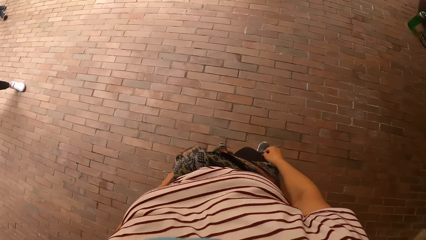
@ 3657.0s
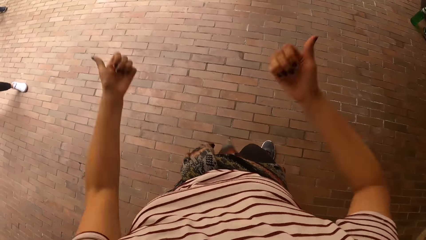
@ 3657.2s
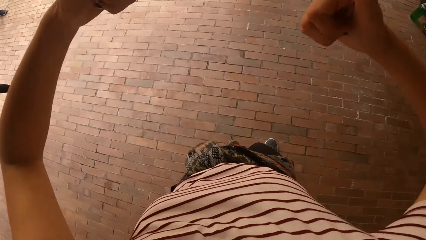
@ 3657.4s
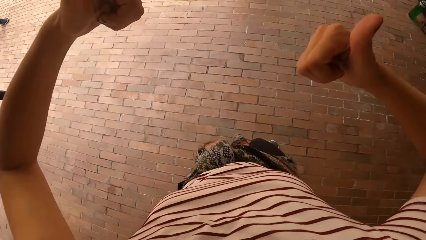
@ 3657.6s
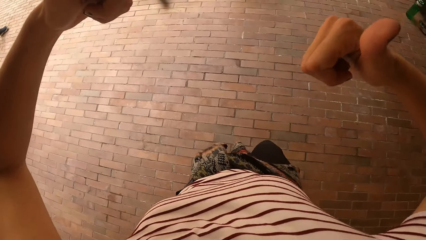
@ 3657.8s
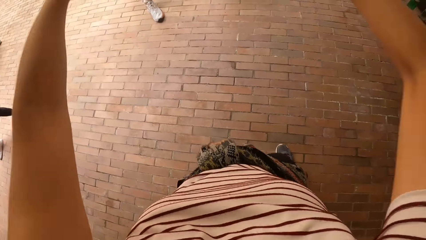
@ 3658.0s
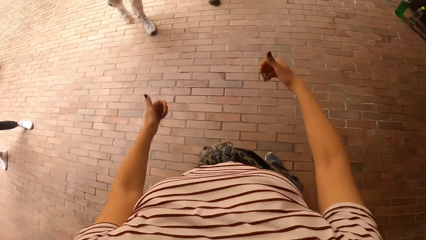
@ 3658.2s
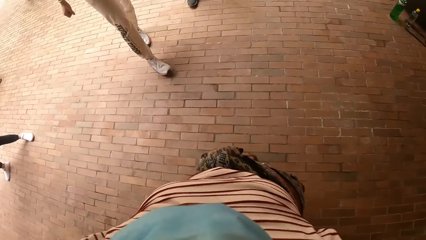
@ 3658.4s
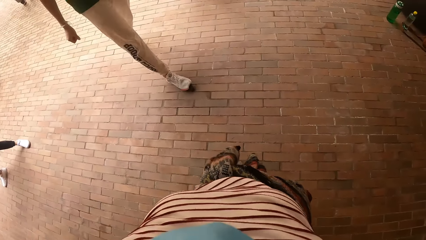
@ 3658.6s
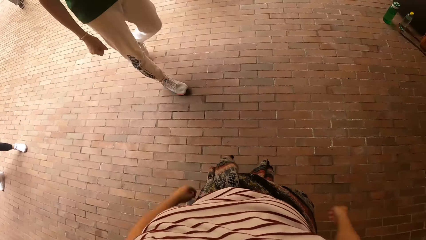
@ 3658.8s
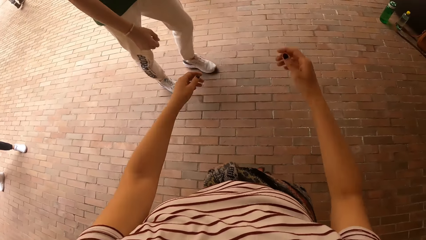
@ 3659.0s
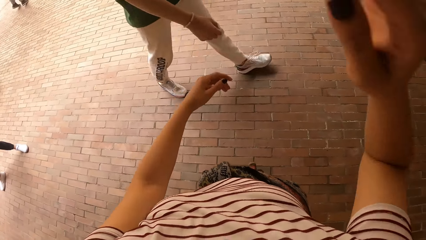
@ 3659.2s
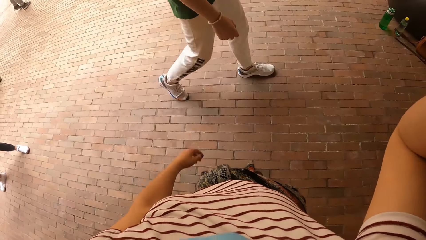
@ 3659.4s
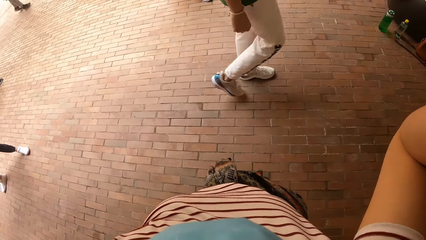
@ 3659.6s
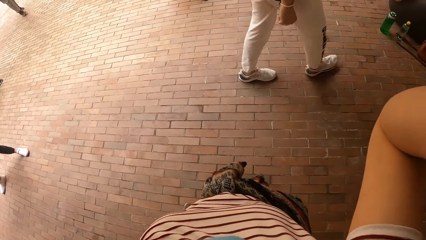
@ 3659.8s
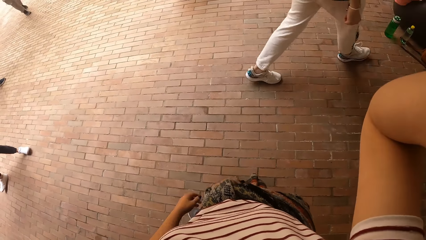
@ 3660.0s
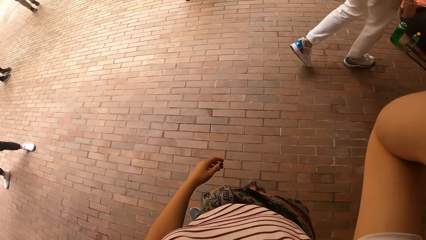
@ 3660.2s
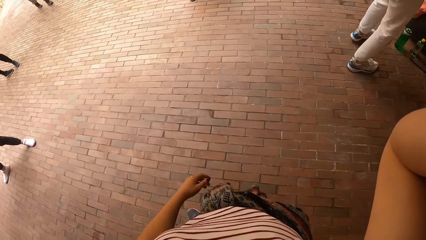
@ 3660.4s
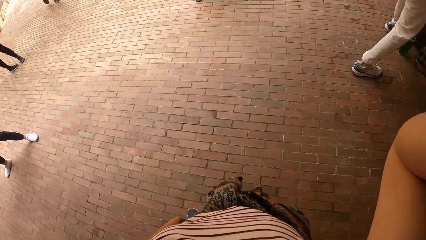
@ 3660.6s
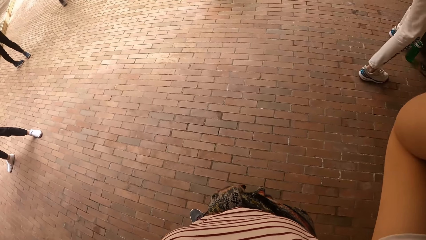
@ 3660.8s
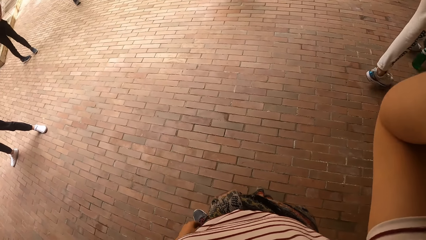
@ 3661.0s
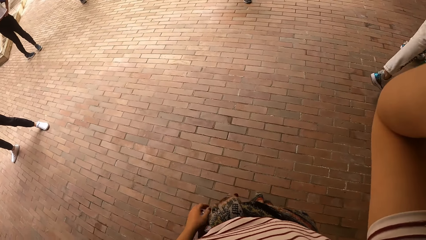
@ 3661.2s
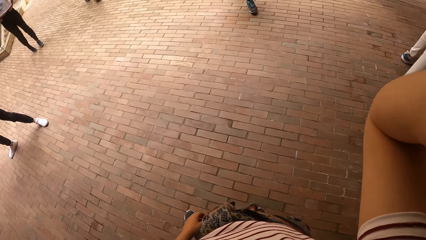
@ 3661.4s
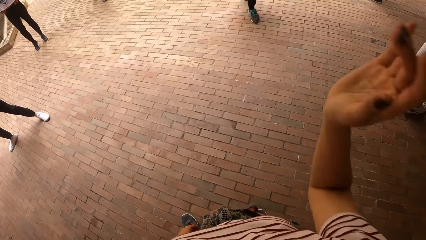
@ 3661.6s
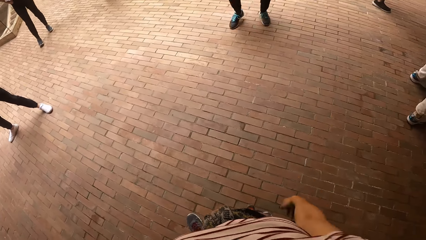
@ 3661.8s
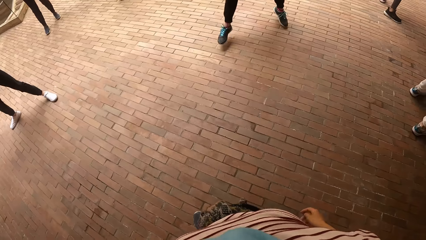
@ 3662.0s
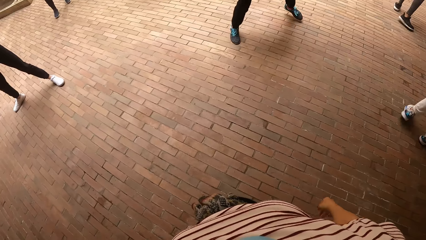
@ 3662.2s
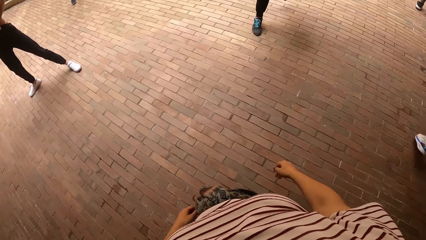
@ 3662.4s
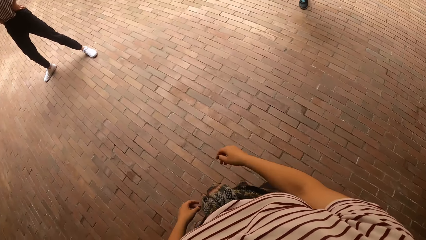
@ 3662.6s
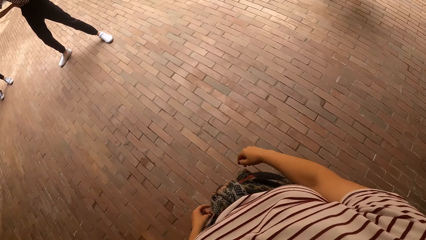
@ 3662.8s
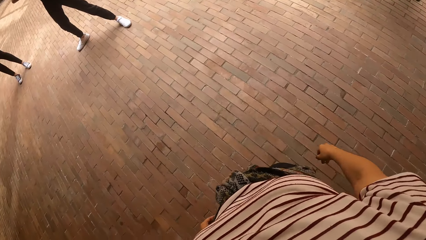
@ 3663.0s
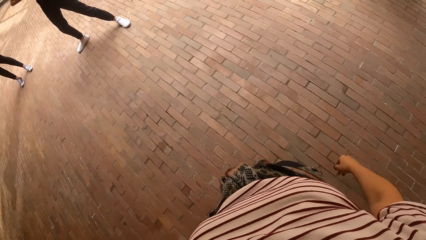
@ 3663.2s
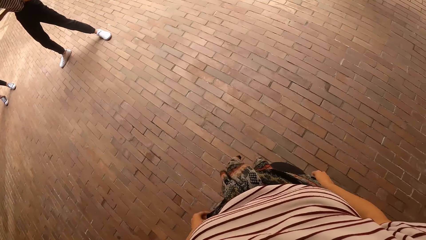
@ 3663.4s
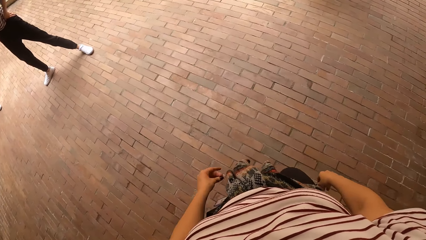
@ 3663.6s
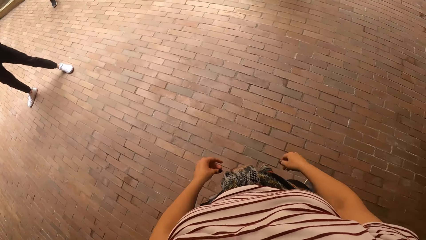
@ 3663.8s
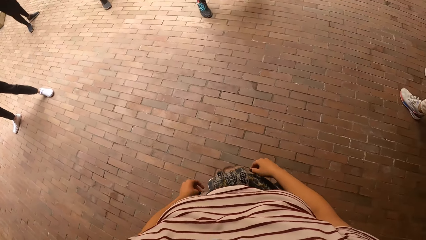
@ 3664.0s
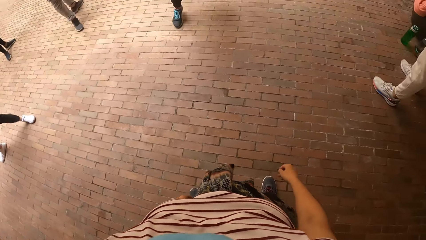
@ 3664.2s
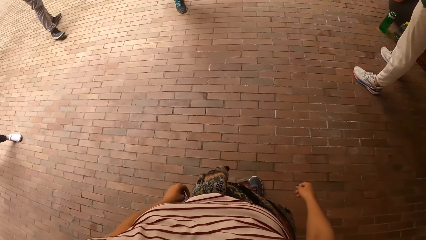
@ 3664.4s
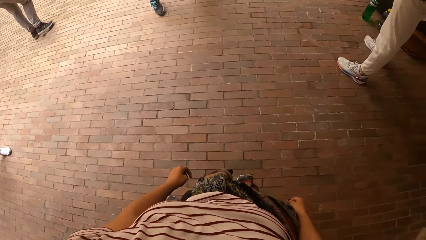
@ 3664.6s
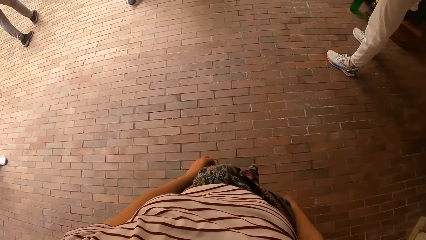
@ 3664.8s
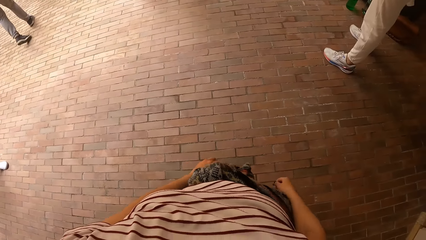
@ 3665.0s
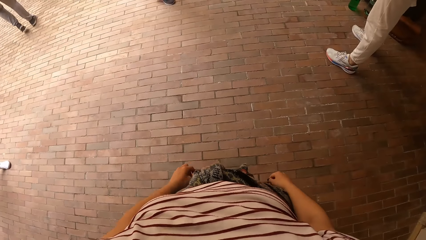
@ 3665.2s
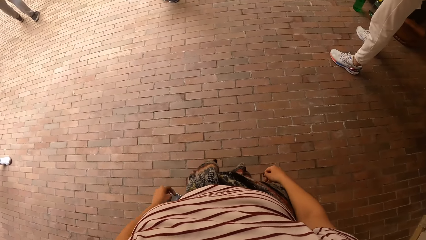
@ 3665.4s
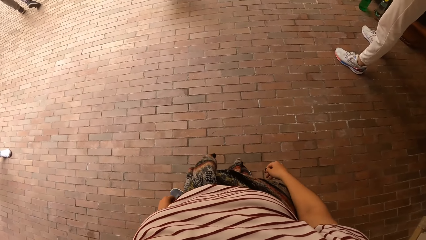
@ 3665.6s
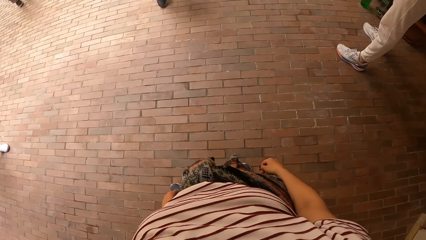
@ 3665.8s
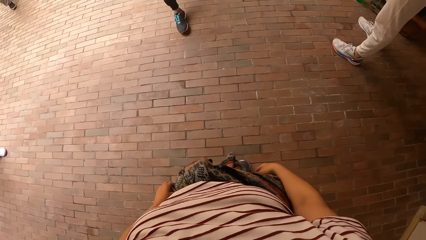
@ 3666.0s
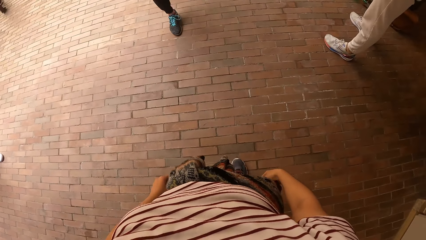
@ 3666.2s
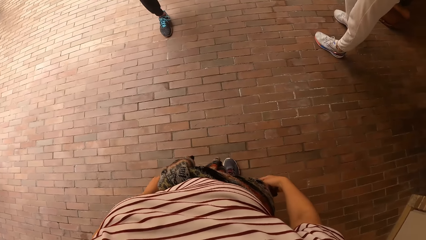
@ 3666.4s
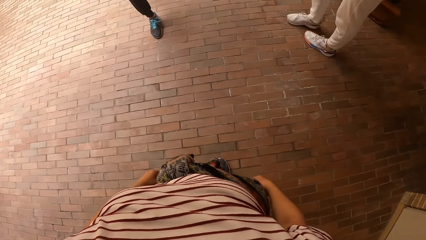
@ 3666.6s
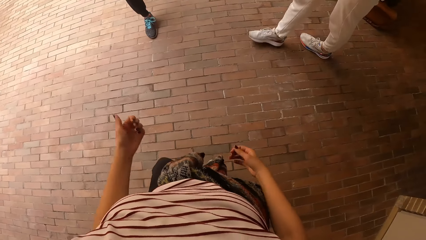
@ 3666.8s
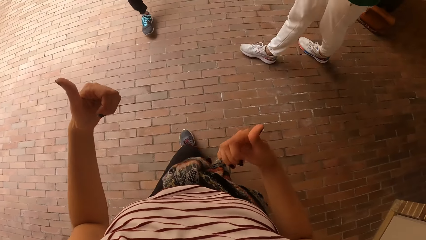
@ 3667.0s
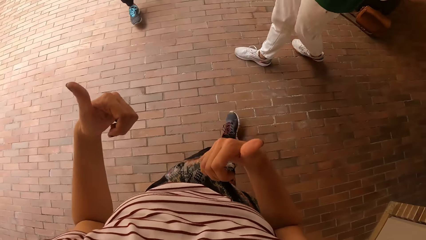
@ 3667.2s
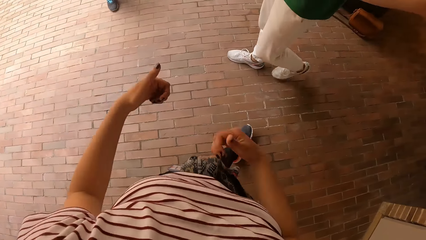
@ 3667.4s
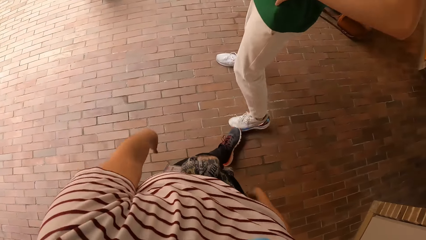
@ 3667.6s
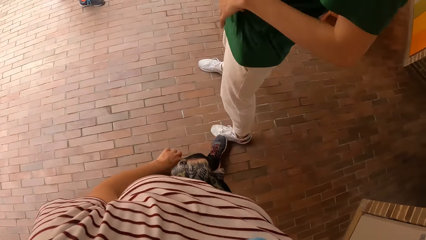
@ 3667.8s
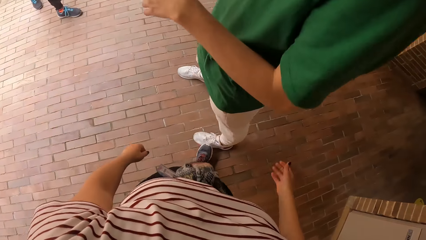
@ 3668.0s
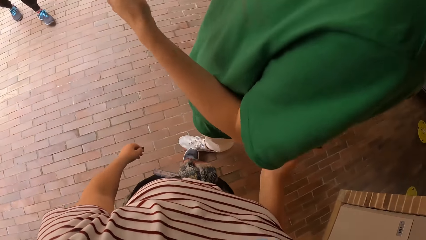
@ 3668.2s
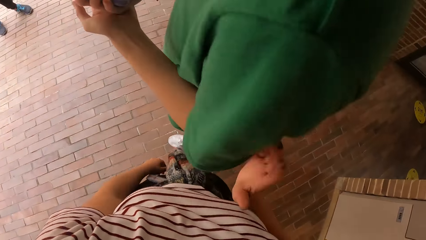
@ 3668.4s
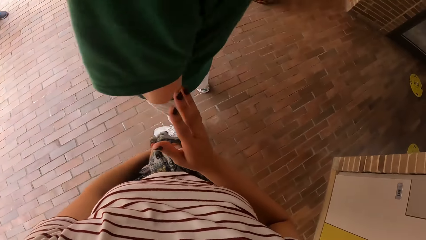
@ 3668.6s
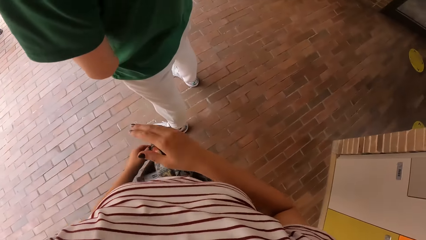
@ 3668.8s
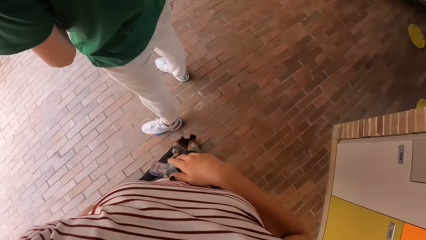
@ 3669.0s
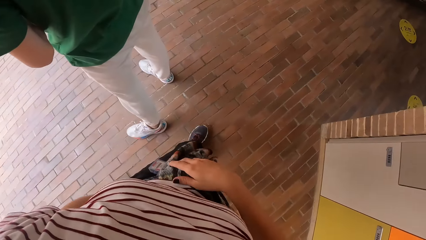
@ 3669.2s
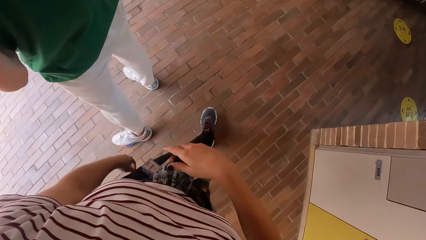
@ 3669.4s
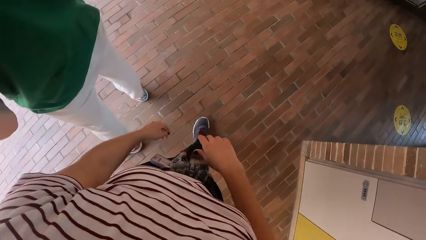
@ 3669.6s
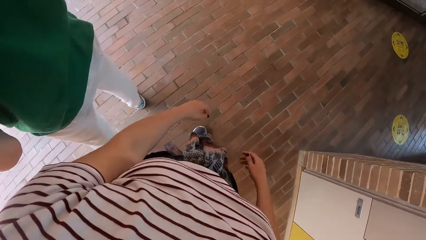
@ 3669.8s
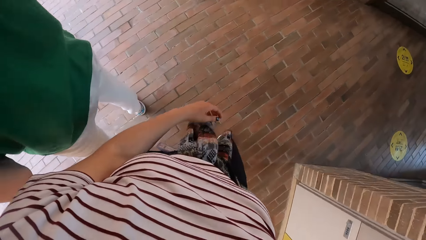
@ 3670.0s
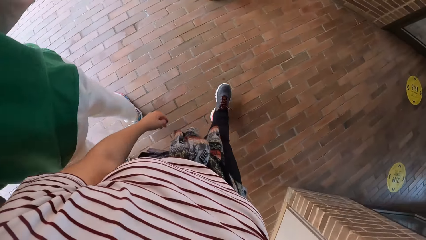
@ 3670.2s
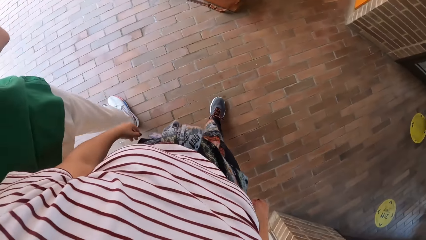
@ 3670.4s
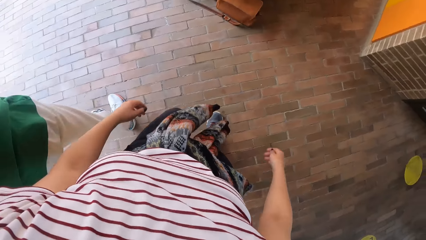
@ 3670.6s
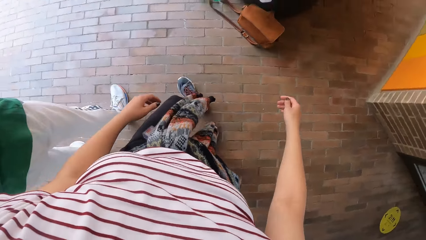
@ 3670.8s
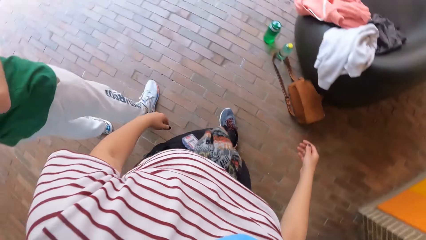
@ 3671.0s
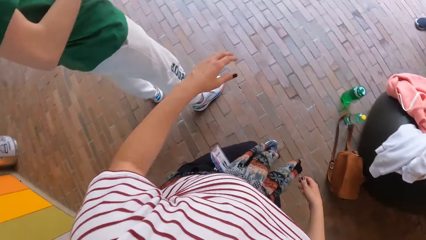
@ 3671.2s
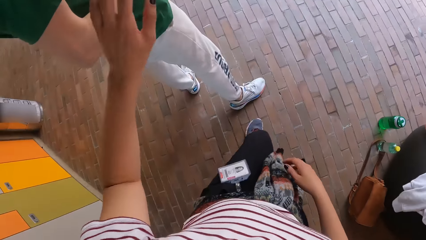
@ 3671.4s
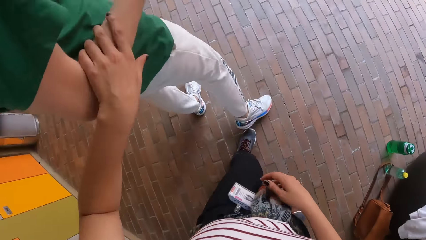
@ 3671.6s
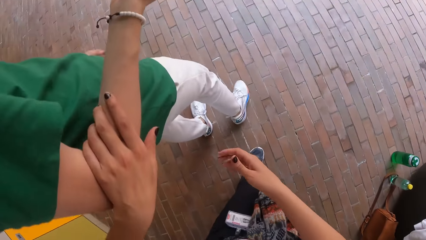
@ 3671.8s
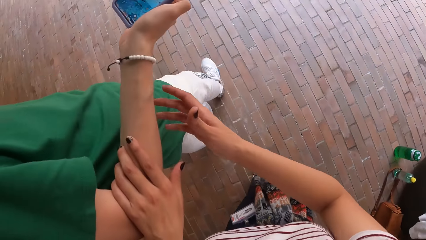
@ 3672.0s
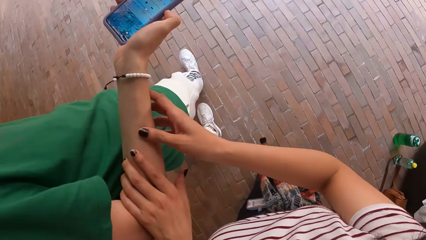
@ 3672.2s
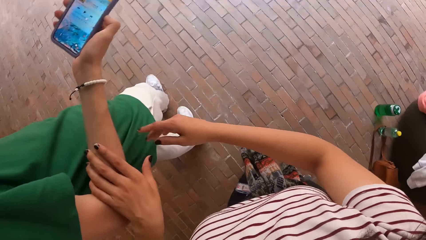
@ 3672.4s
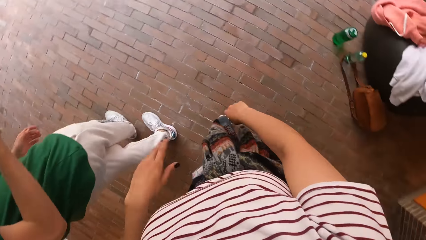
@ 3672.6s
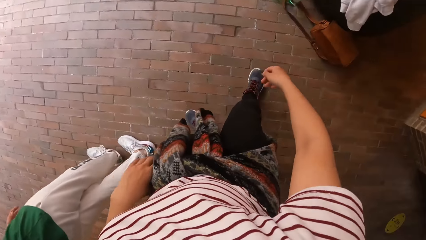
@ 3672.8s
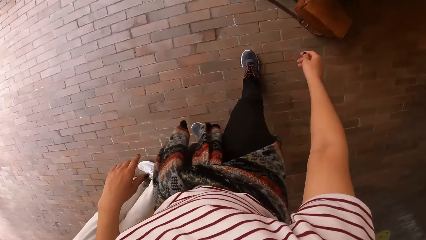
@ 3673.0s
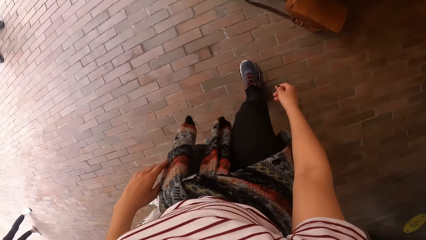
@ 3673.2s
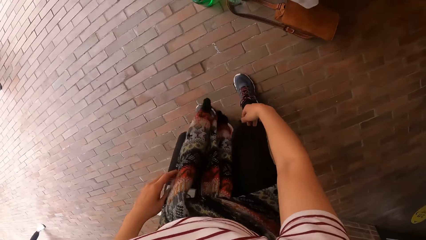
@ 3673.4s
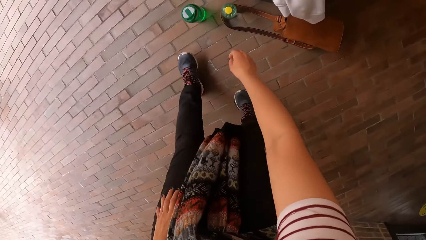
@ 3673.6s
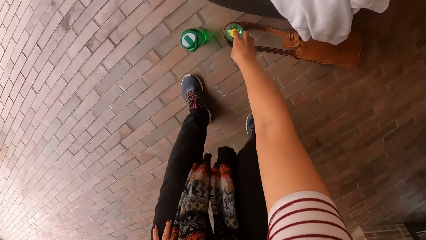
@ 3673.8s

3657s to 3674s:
The camera wearer interacts with a man. She touches her hair with her right hand. The other man dances. The camera wearer flips fingers in the air. She holds the man. She touches the man with her right hand. She walks behind the man. She touches the man with her left hand. She holds the man. She touches the man with her right hand. She walks.
